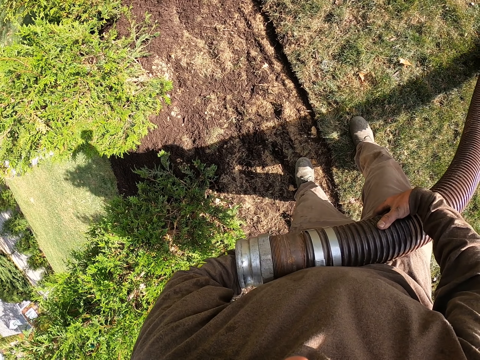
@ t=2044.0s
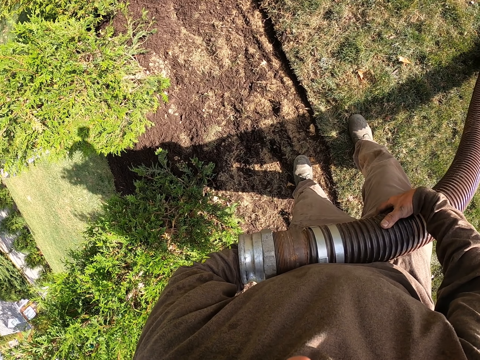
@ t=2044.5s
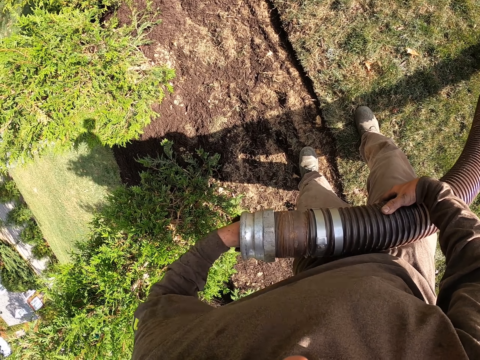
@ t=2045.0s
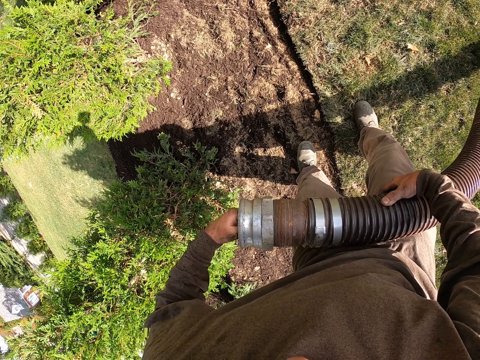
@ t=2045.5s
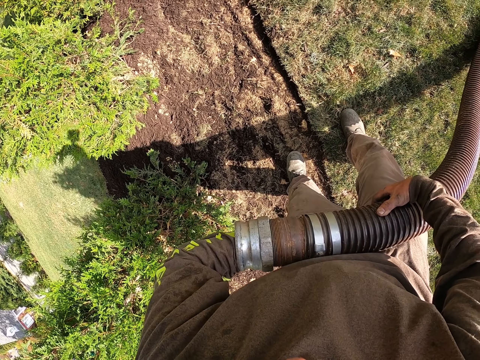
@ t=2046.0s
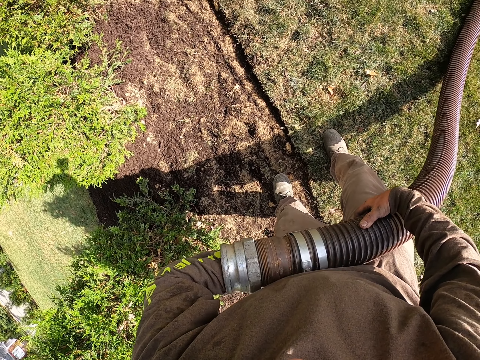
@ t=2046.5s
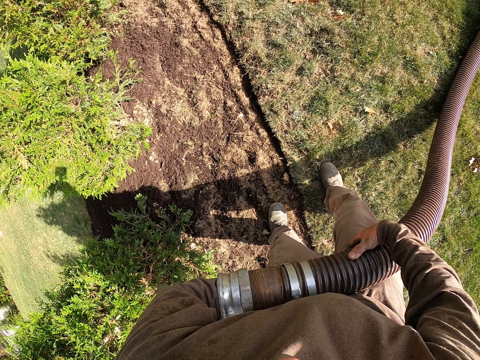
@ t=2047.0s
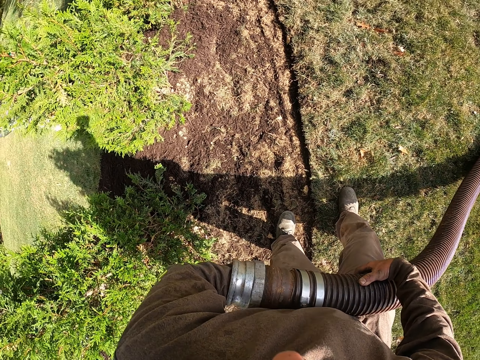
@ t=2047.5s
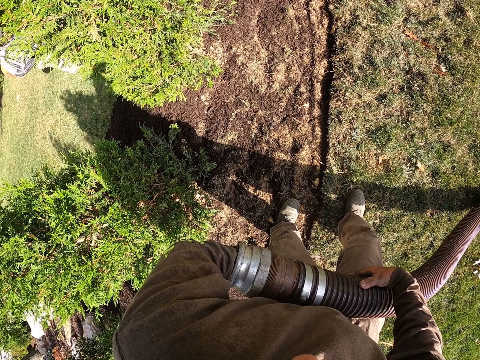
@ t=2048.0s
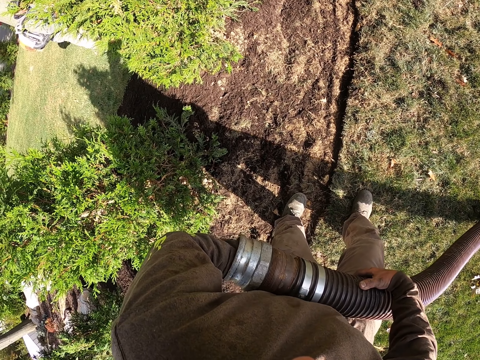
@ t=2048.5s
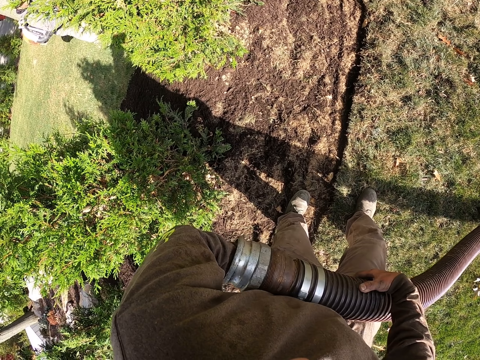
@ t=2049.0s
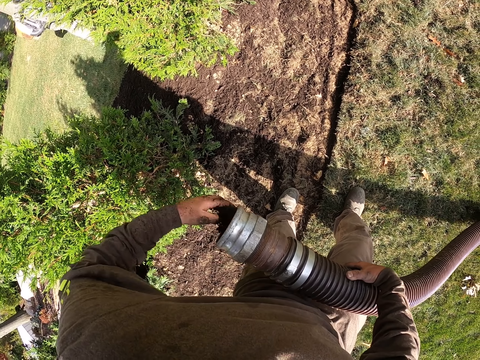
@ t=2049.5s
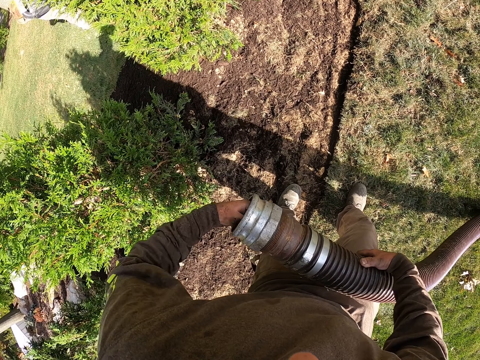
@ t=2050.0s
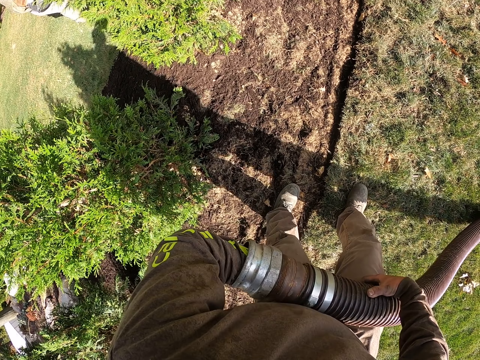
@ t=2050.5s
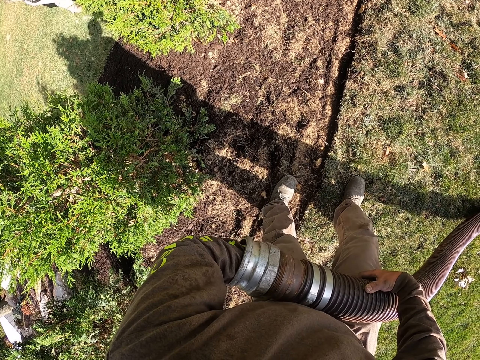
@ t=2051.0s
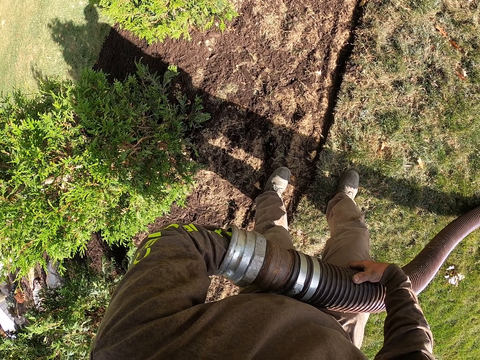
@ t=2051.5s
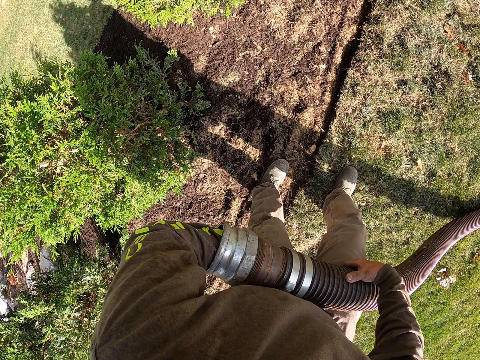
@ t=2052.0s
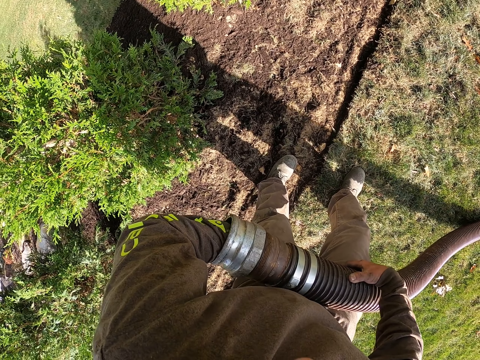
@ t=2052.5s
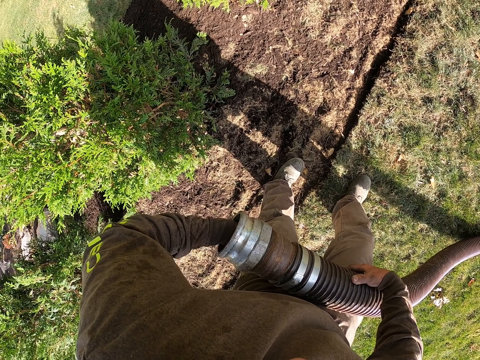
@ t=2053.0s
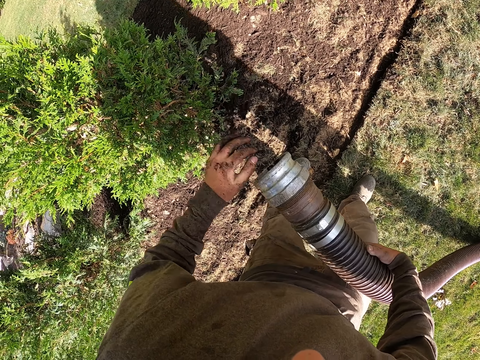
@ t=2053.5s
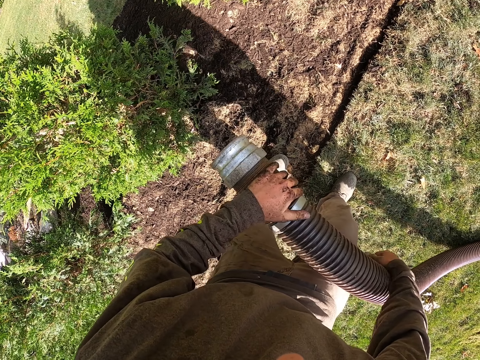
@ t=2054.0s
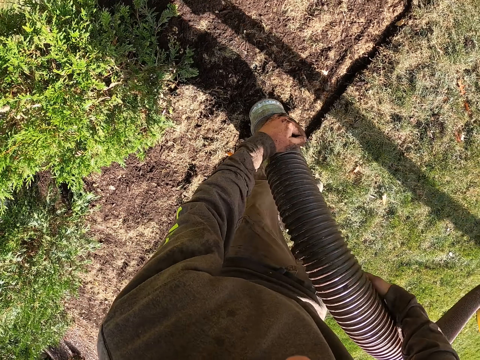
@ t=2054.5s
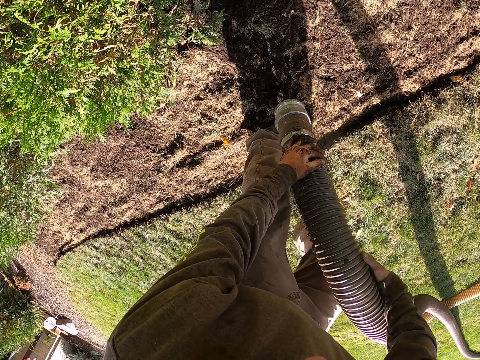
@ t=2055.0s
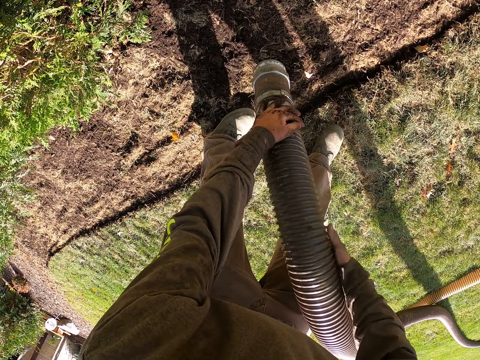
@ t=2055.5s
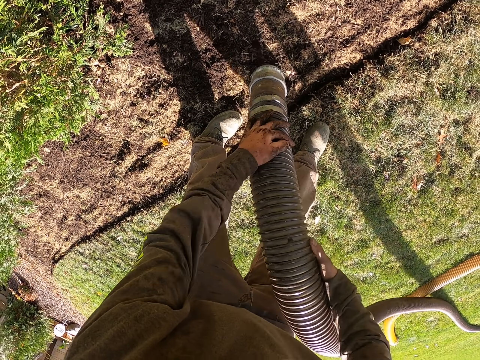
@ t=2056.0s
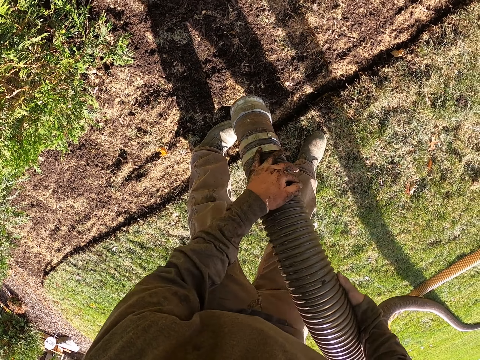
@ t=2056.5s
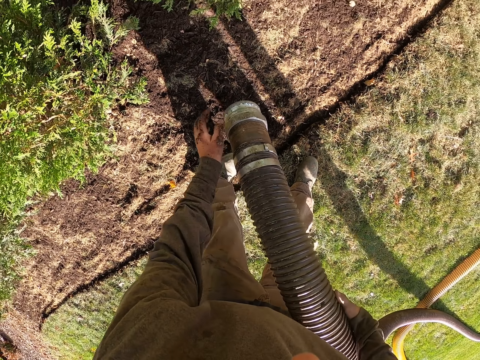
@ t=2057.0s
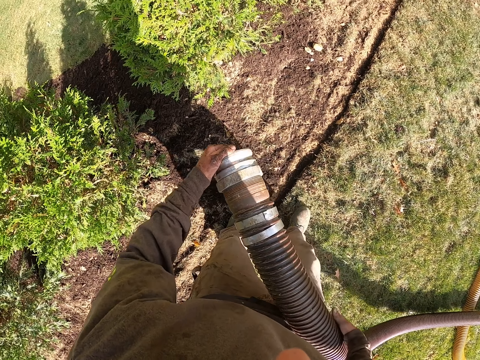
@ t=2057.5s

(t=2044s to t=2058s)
The camera wearer removes manure. They pour fertilizer on the ground from the pipe. They put a hand in the pipe. They remove the manure. They pour the fertilizer on the ground from the pipe. They put the hand in the pipe. They remove the manure. They pour the fertilizer on the ground from the pipe. They hit the pipe on the ground. They pour the fertilizer on the ground from the pipe.

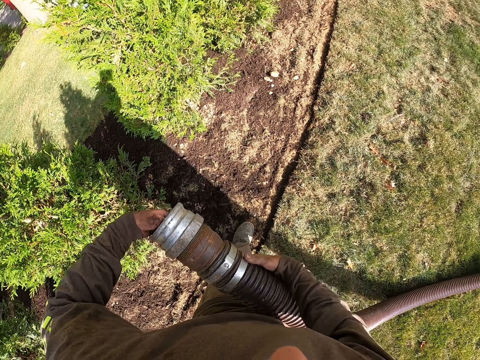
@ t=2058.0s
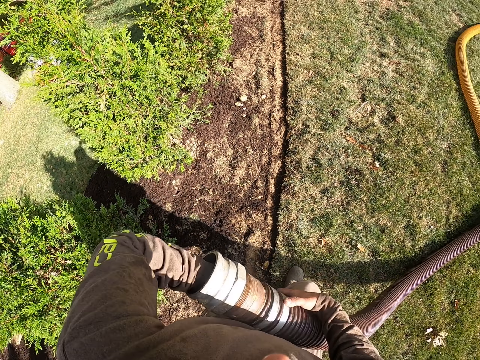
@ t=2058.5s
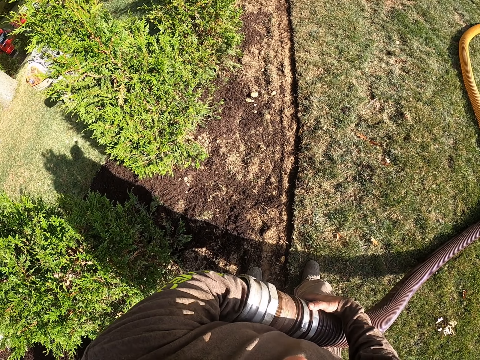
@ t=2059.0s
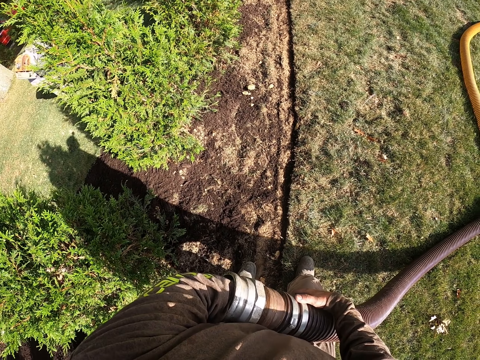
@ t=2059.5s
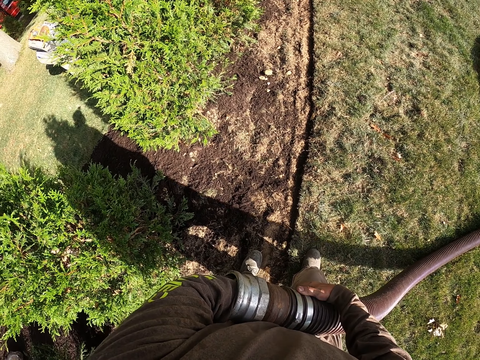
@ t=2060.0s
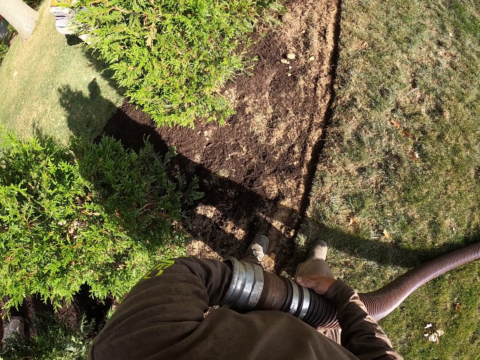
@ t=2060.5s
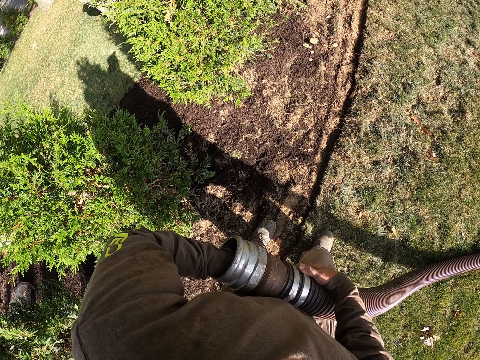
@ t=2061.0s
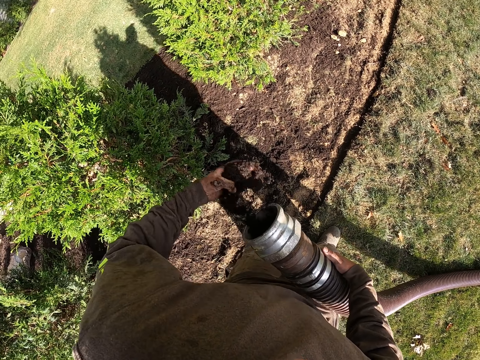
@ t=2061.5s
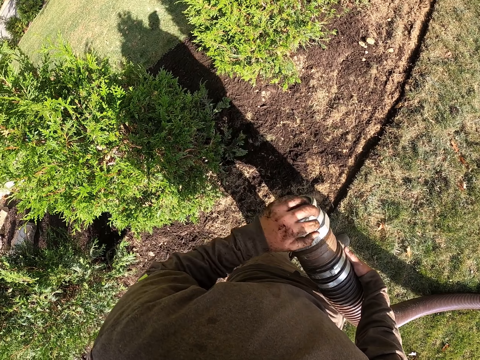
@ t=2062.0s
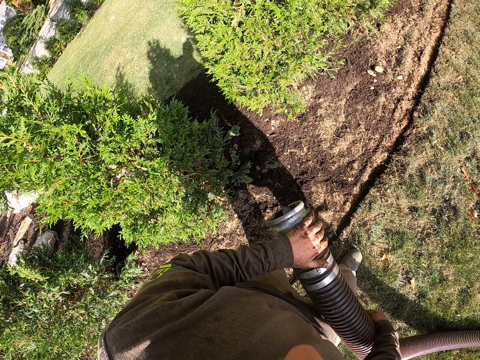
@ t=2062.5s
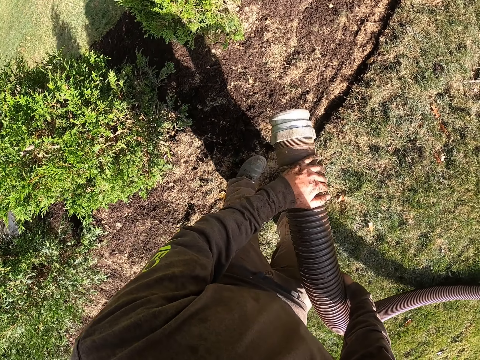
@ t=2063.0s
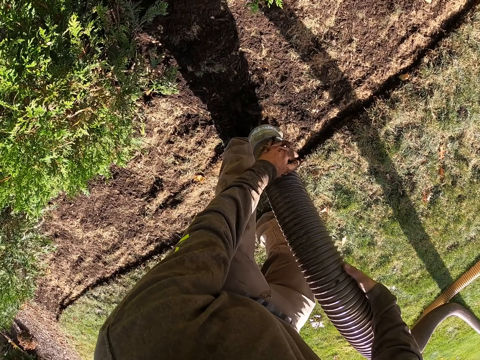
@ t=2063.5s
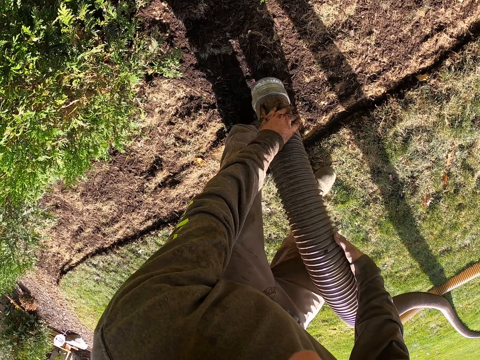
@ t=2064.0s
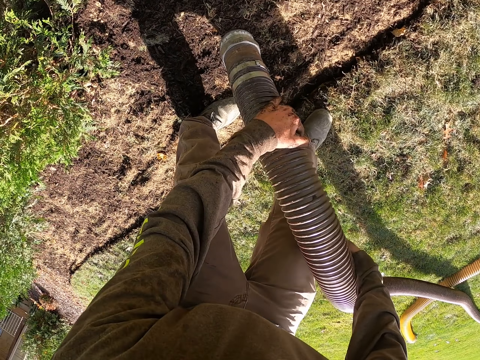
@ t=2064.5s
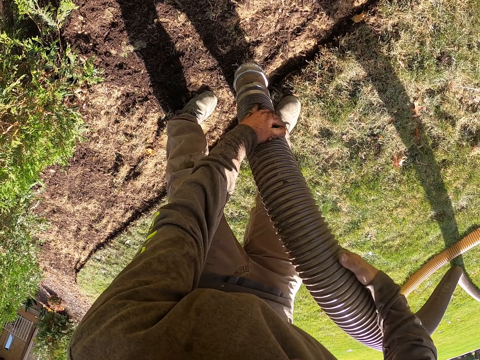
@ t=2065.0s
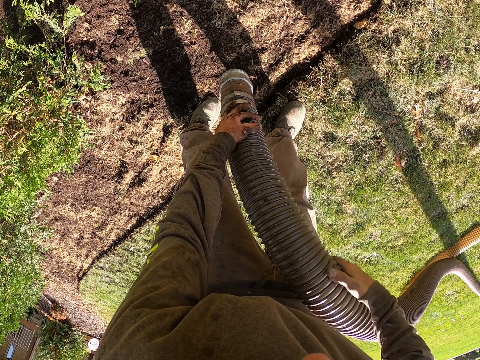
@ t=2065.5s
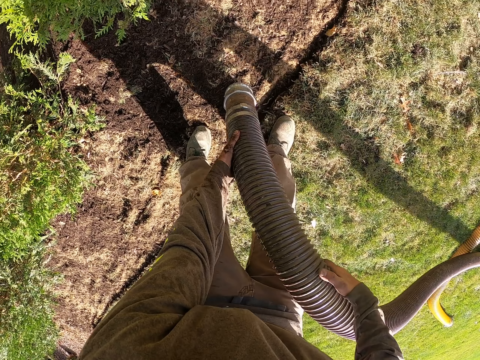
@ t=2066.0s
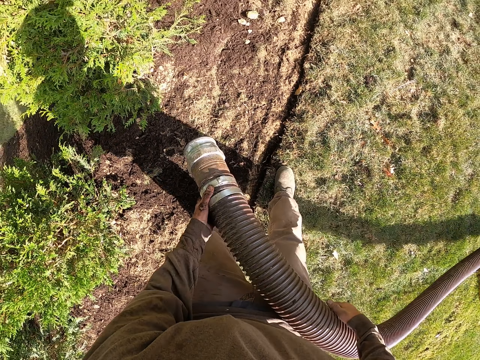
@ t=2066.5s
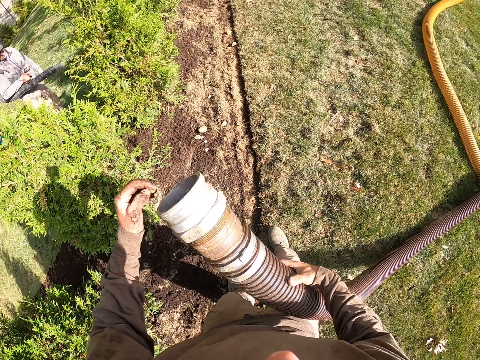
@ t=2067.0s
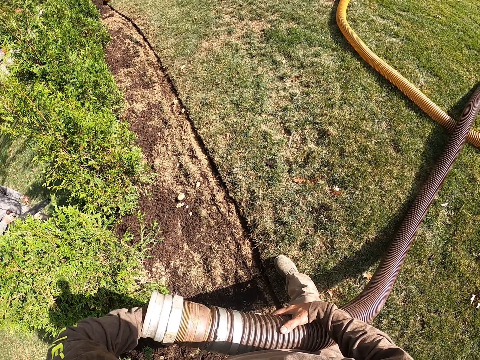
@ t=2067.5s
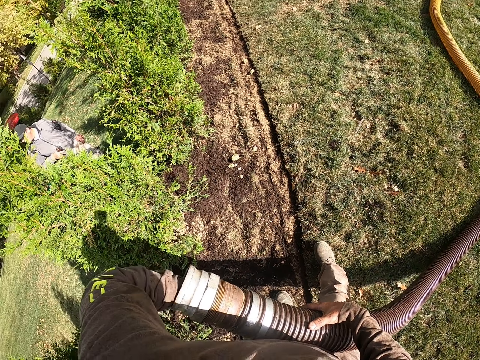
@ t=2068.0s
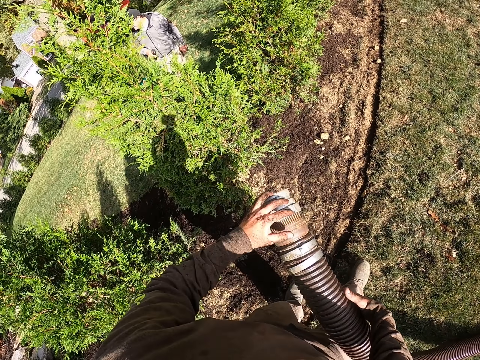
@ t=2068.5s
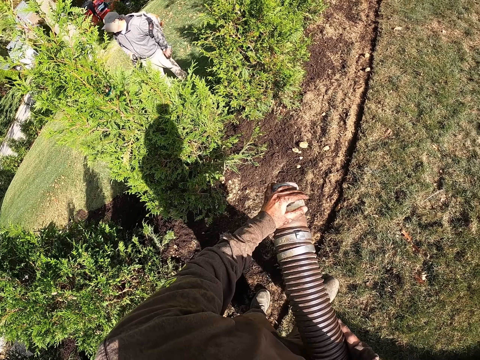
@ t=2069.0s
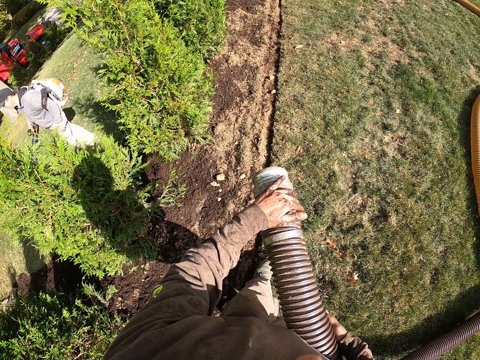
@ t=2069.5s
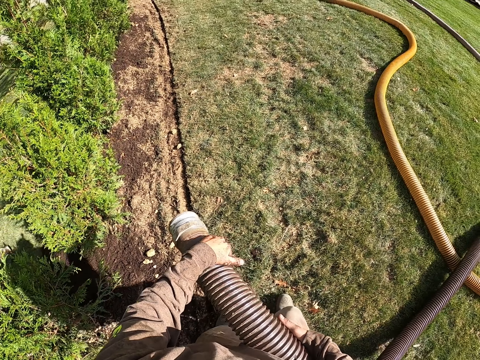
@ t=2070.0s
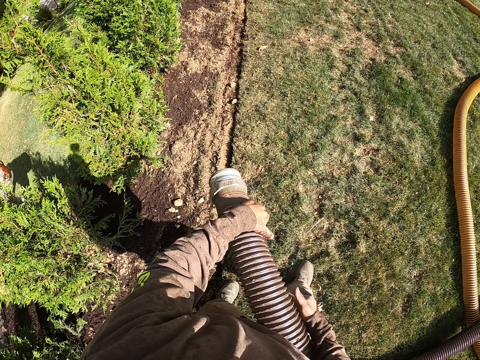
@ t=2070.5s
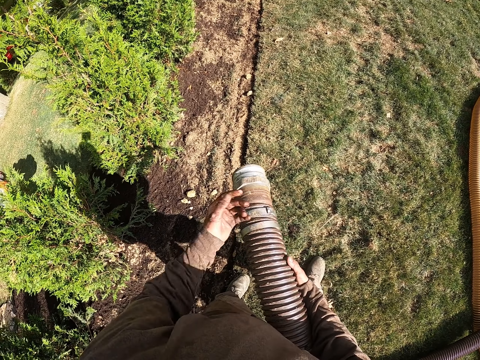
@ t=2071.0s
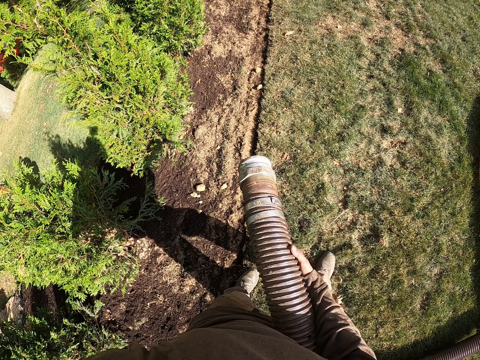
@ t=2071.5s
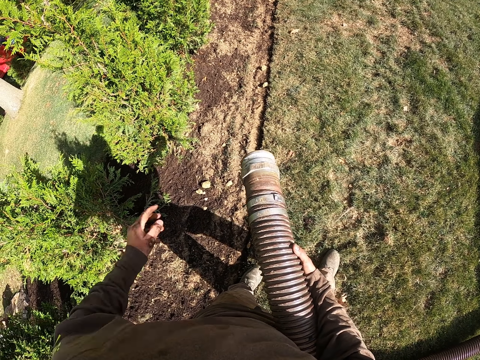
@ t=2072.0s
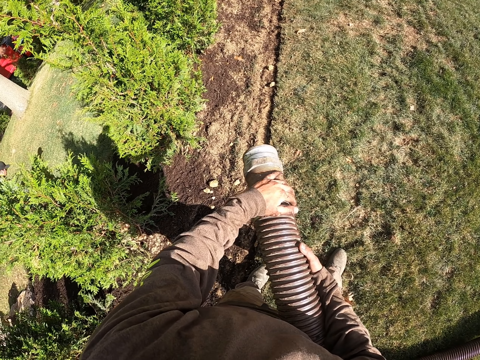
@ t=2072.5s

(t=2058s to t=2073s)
The camera wearer puts a hand in the pipe. They remove manure. They pour fertilizer on the ground from the pipe. They shake the pipe on the ground. They put the hand in the pipe. They remove the hand from the pipe. They walk forward.
